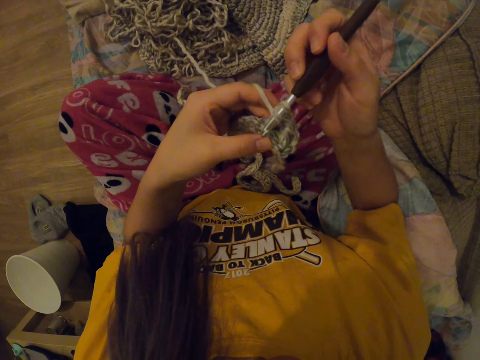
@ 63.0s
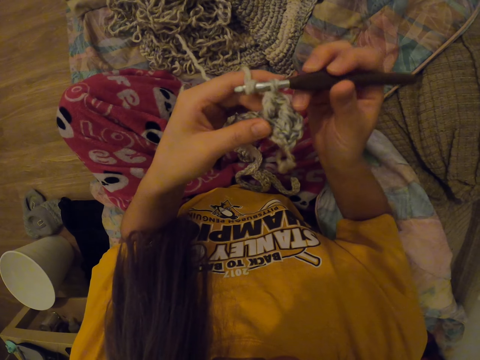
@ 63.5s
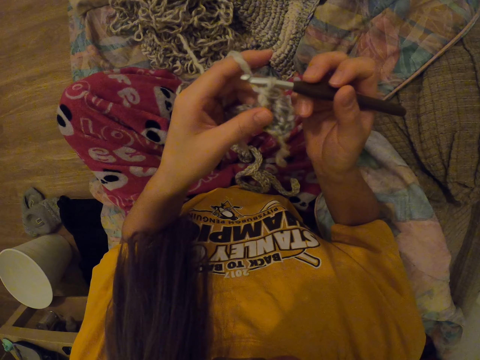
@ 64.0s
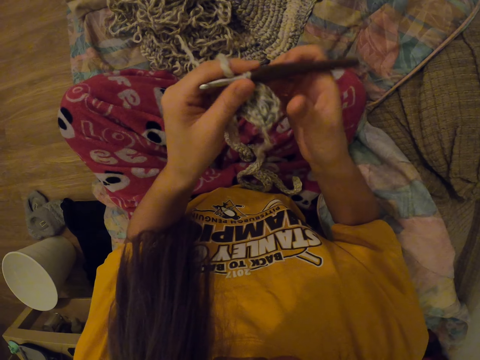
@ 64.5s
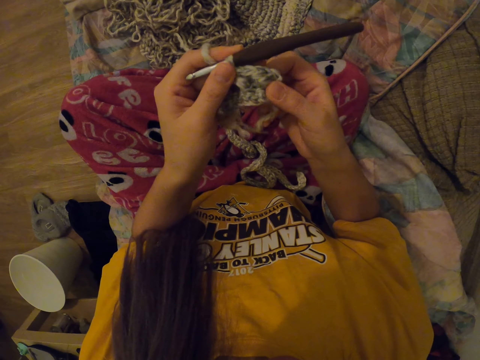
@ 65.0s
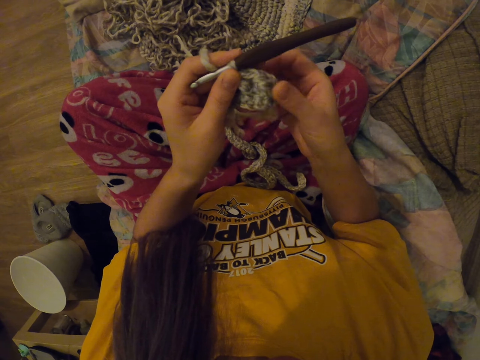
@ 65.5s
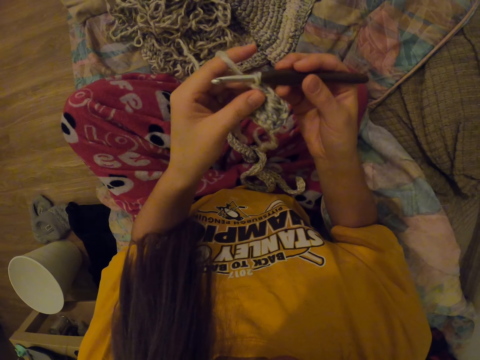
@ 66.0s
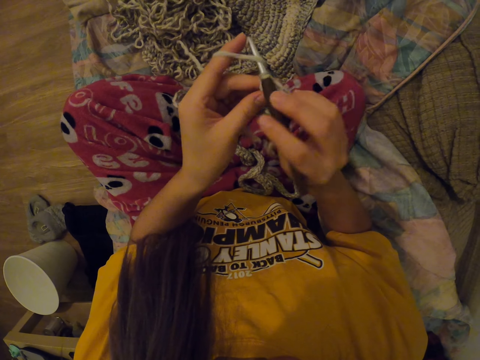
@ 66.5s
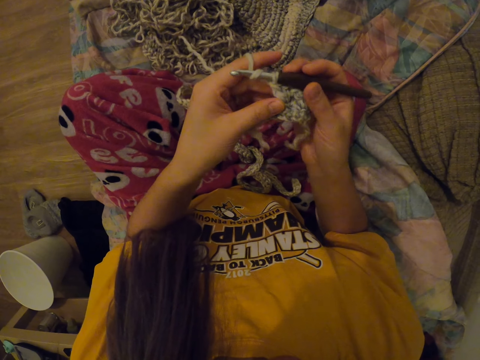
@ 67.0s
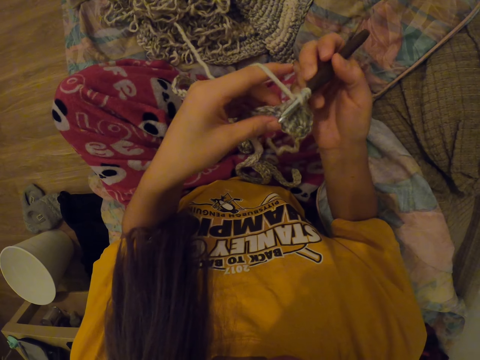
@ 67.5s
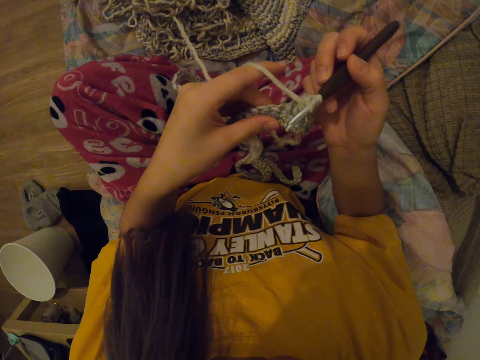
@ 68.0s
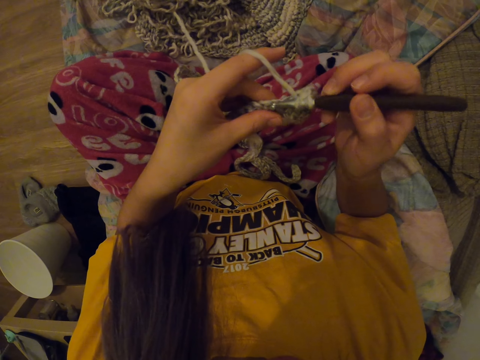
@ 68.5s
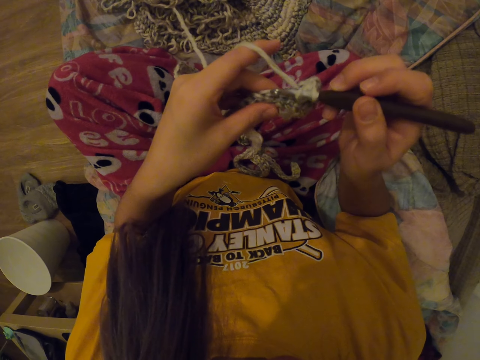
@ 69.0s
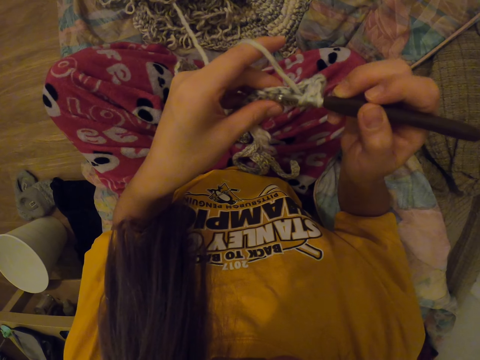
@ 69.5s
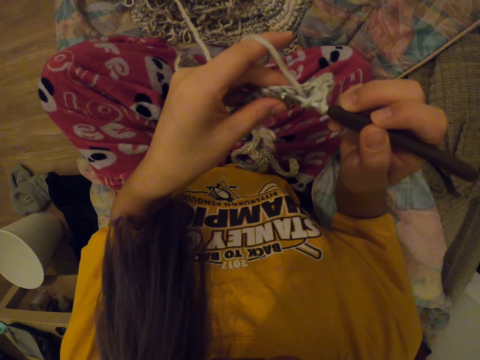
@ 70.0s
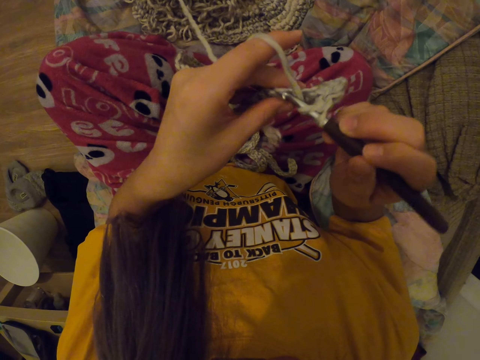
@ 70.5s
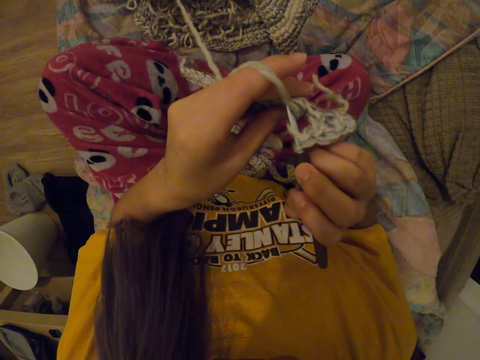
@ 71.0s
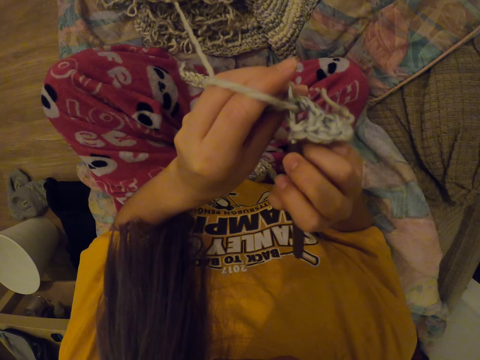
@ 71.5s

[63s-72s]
The camera wearer swings the right hand. They hold the crochet hook with the left hand. They touch the crochet with the right hand. They swing the right hand. They hold the crochet hook with the right hand. They crochet a crochet using the crochet hook.

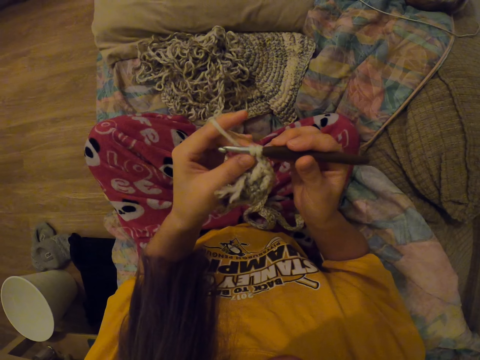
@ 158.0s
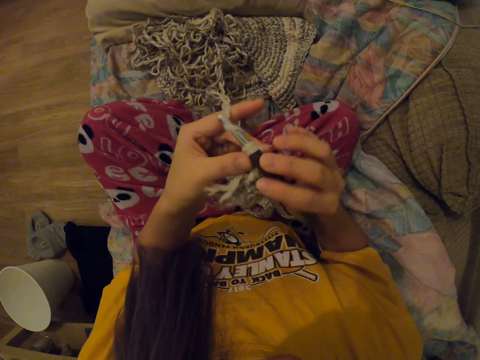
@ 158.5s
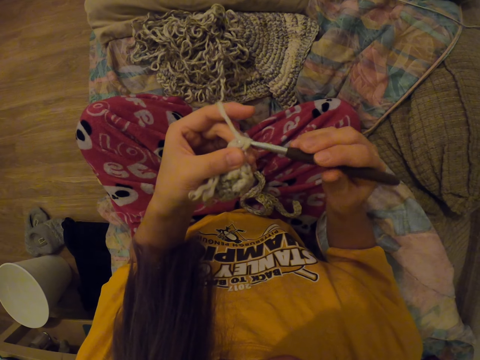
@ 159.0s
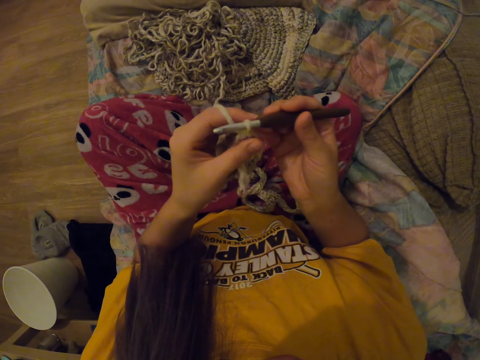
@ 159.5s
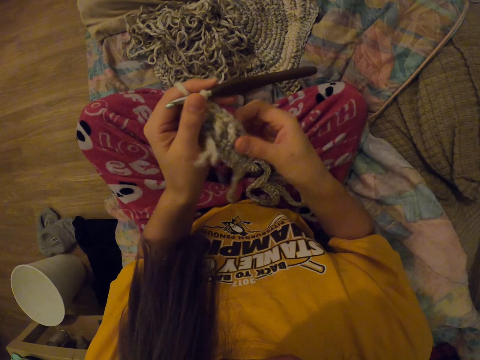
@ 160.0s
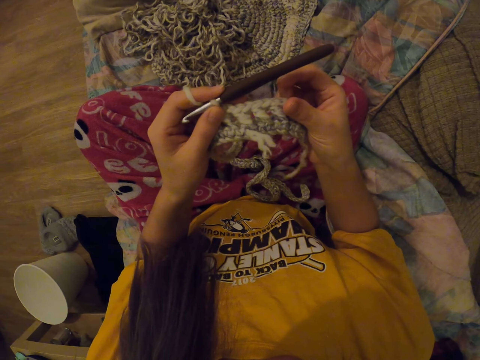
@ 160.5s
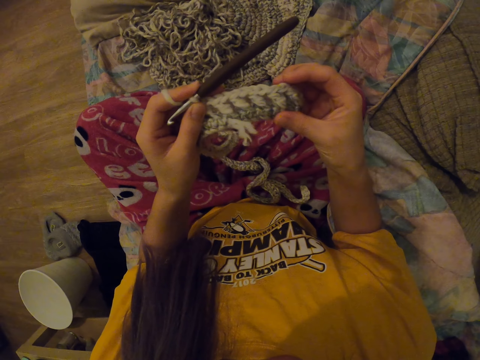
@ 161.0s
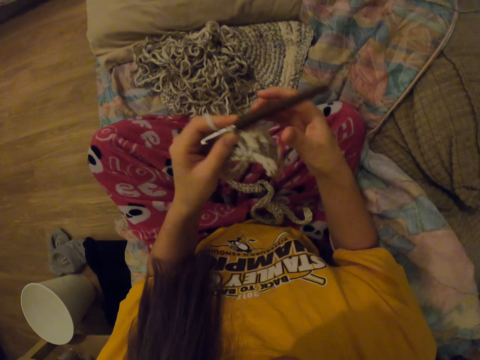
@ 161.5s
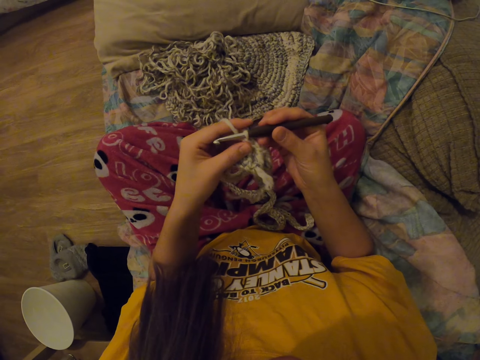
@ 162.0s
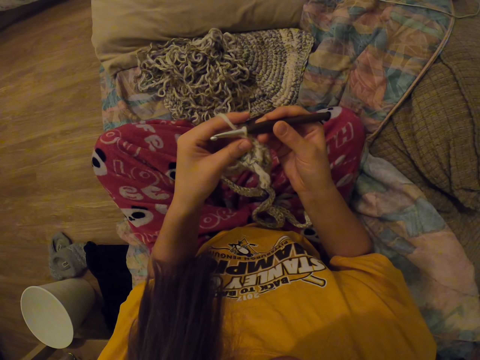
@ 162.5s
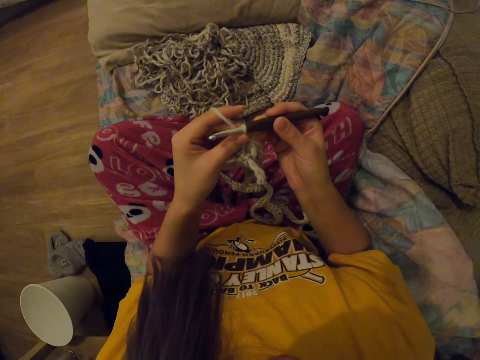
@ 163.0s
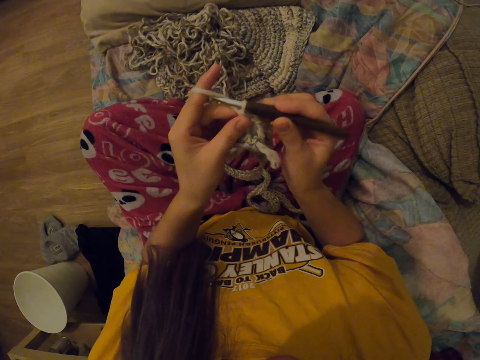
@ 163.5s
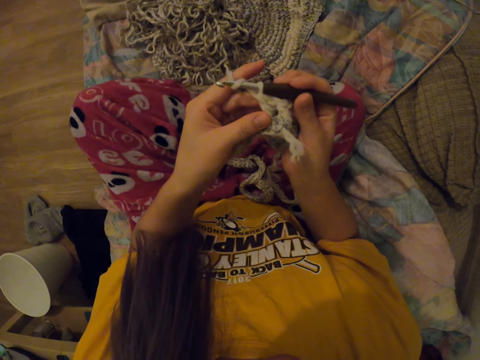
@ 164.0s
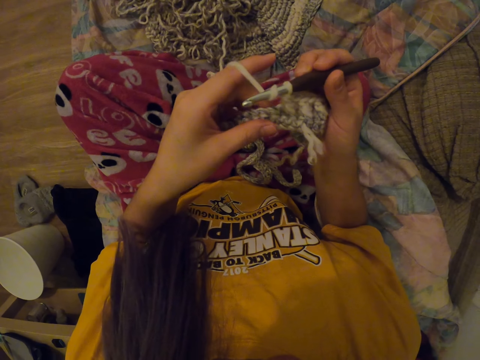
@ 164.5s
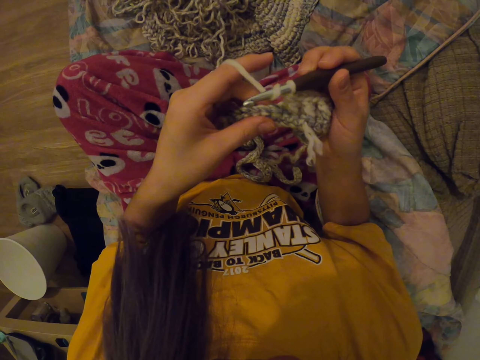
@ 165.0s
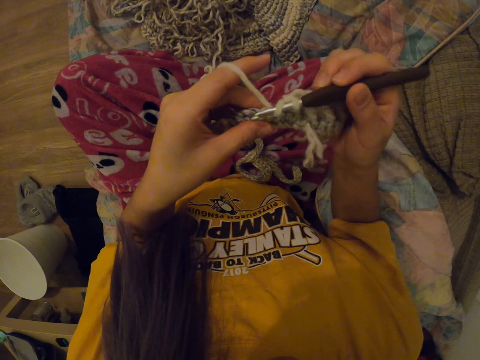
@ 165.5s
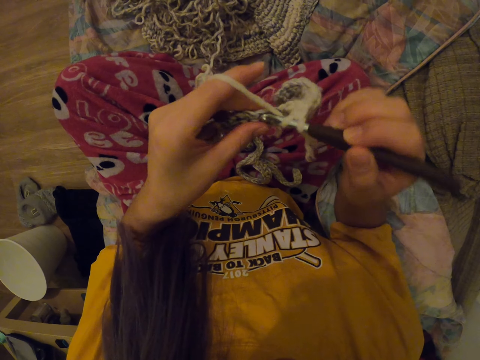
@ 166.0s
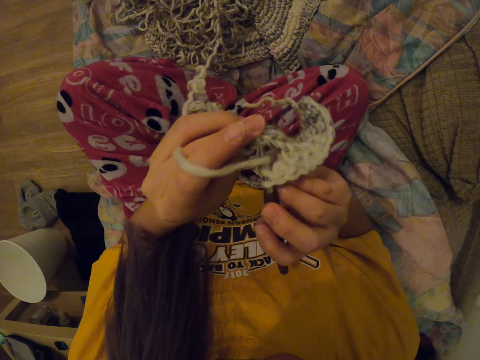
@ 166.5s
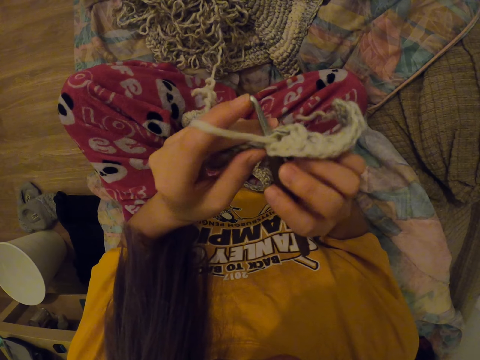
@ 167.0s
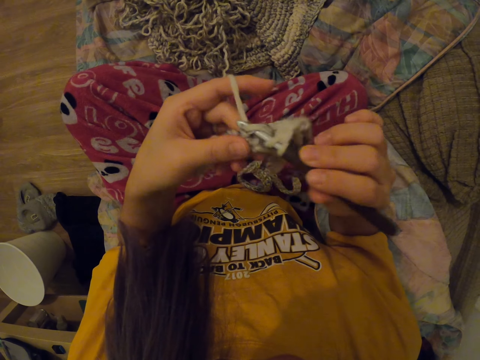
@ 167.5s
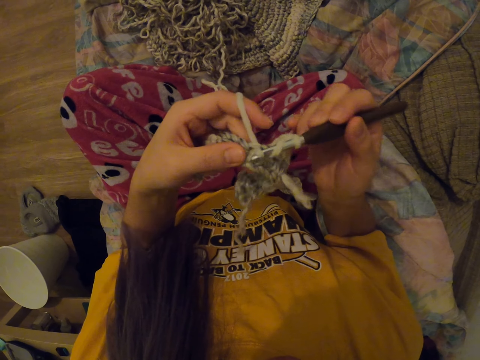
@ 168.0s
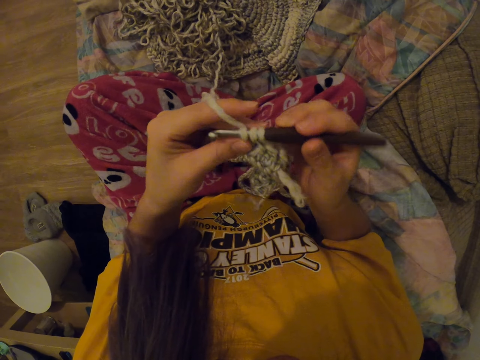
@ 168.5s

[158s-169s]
The camera wearer swings the right hand. They hold the crochet hook with the left hand. They touch the crochet with the right hand. They swing the right hand. They hold the crochet hook with the right hand. They crochet a crochet using the crochet hook.

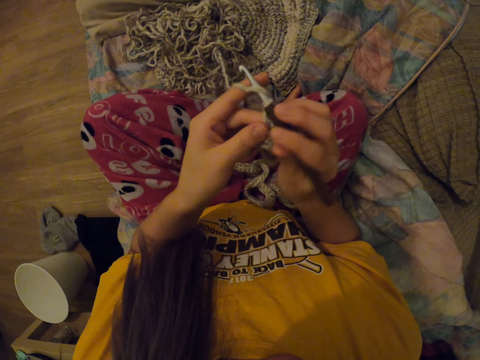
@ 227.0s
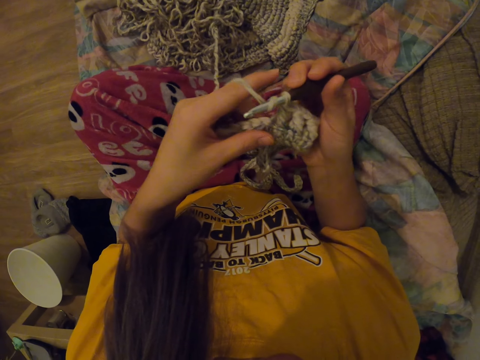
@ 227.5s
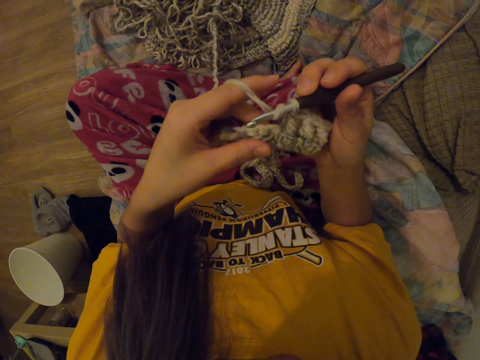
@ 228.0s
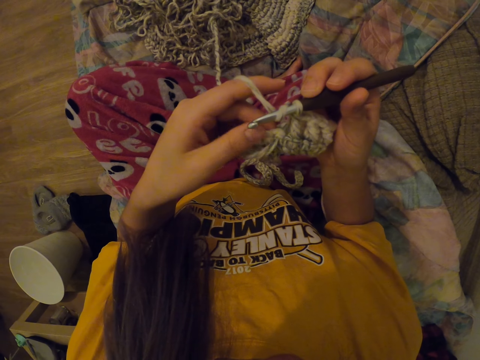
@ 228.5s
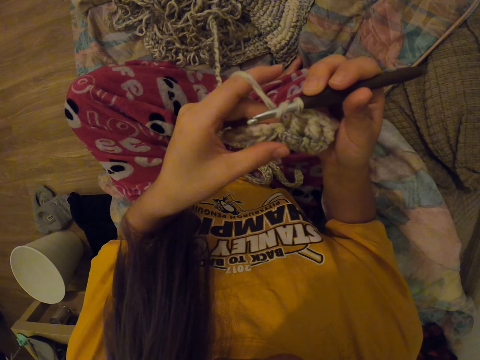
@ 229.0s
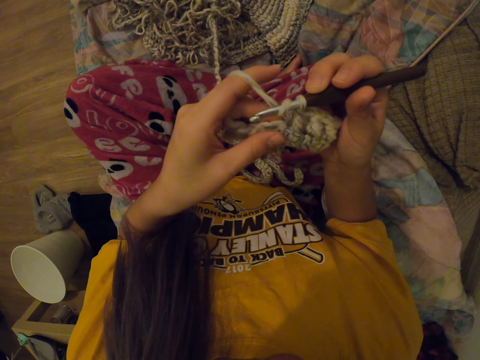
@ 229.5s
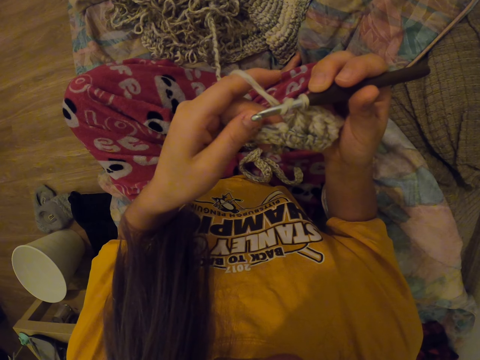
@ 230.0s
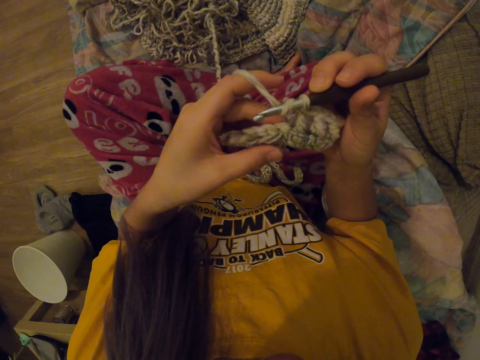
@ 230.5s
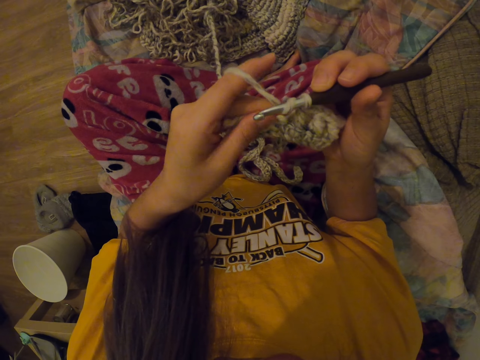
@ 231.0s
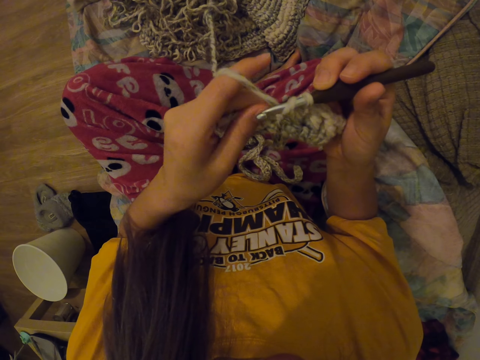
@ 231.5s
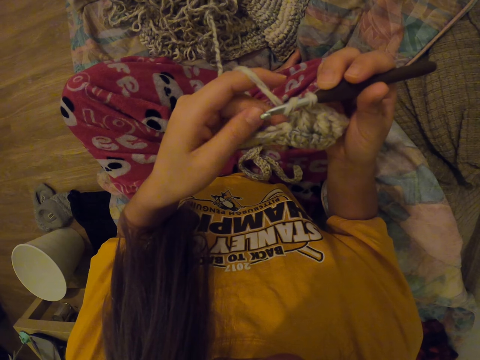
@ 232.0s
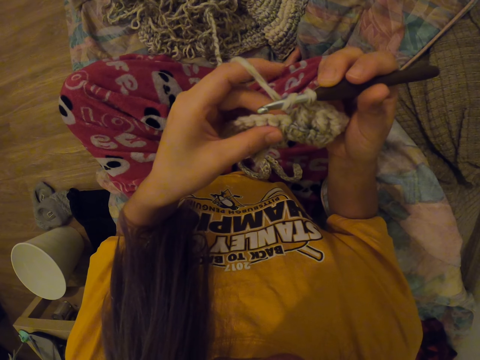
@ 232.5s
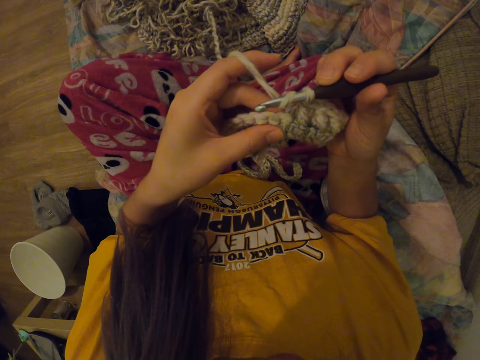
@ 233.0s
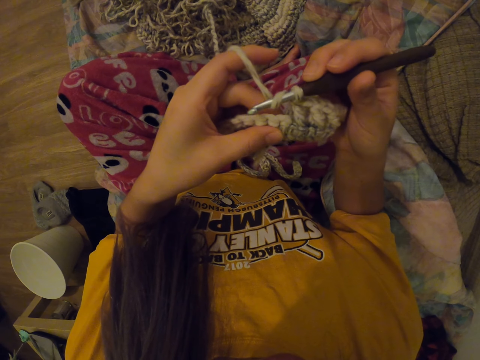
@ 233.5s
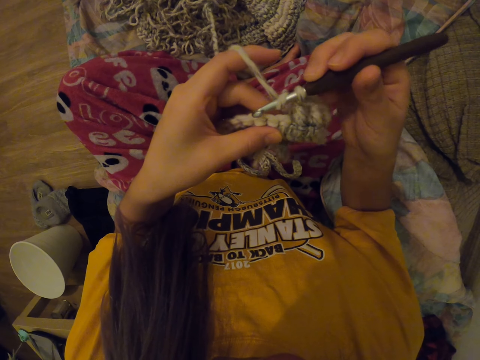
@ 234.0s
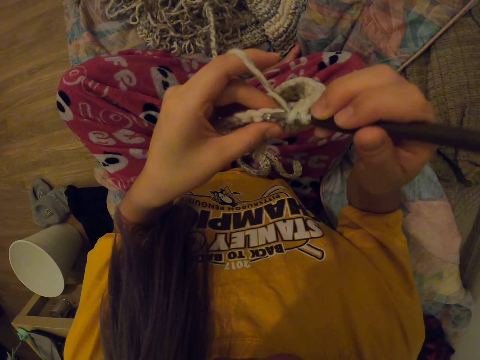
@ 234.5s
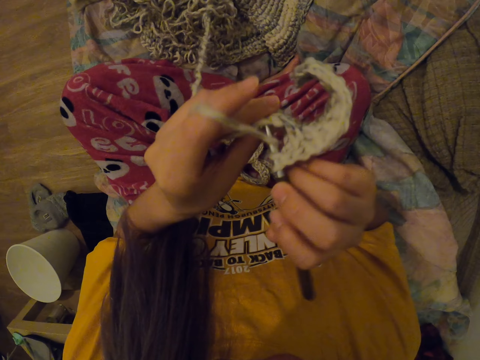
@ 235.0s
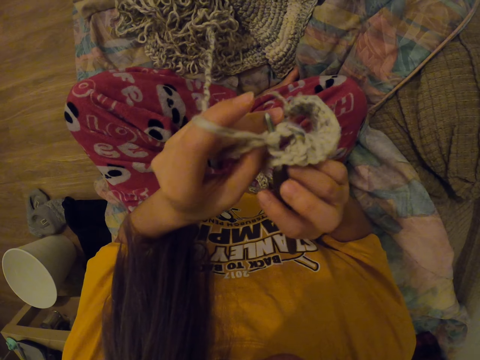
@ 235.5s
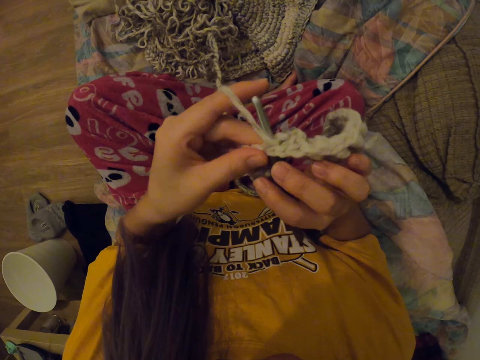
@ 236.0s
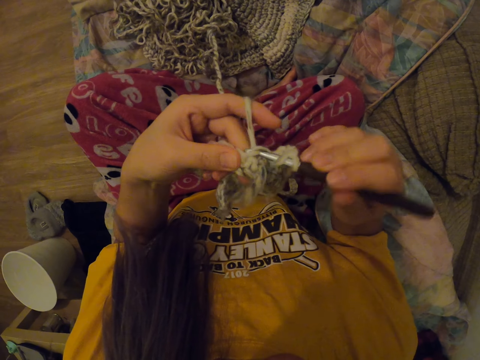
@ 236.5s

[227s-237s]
The camera wearer touches the crochet with the left hand. They crochet a crochet using a crochet hook.
